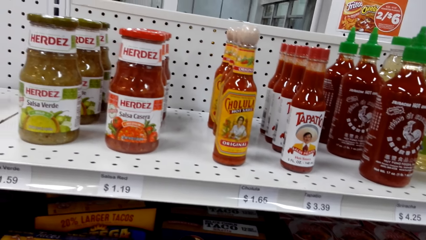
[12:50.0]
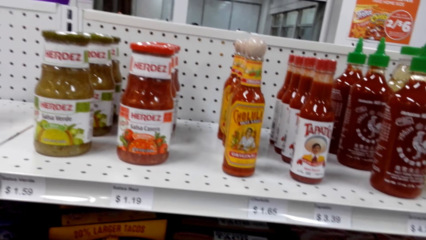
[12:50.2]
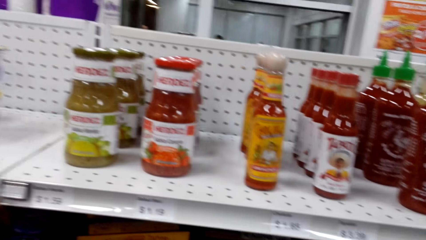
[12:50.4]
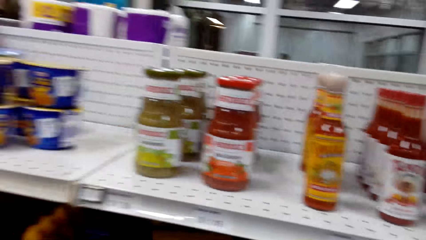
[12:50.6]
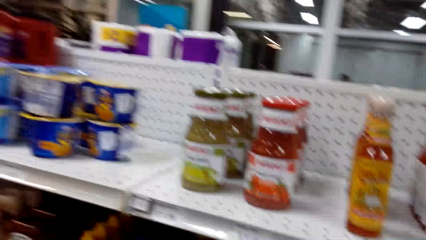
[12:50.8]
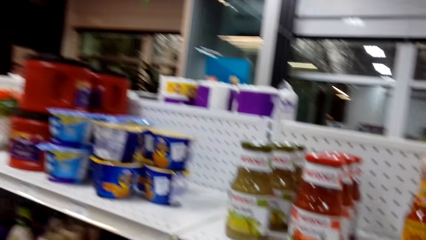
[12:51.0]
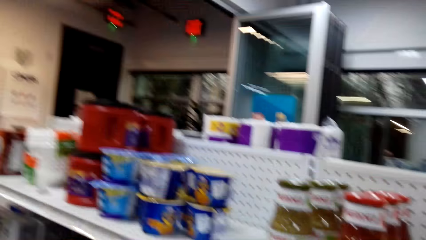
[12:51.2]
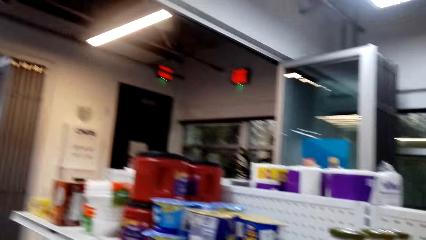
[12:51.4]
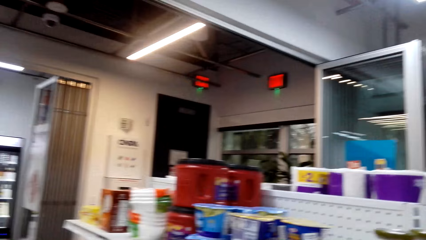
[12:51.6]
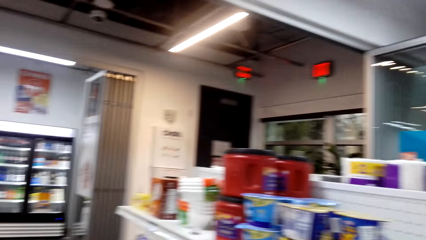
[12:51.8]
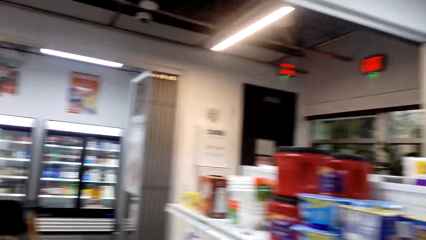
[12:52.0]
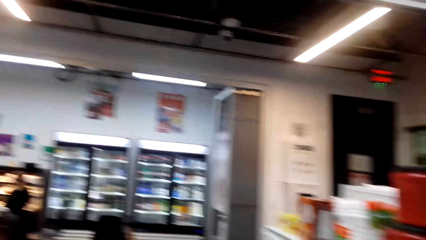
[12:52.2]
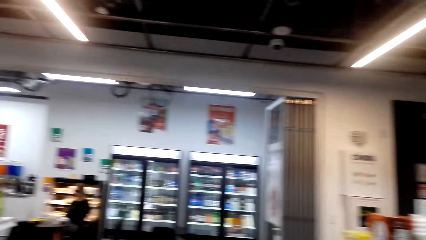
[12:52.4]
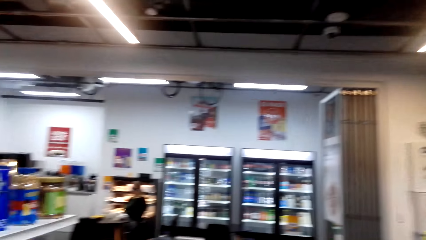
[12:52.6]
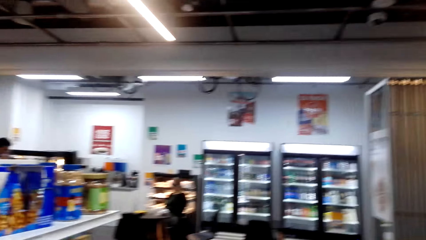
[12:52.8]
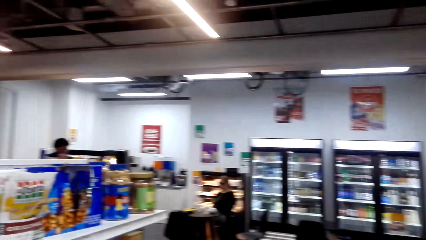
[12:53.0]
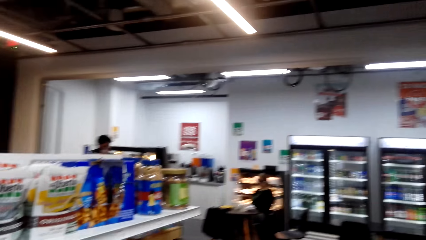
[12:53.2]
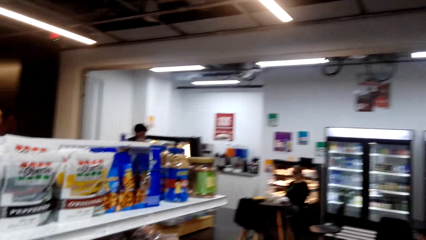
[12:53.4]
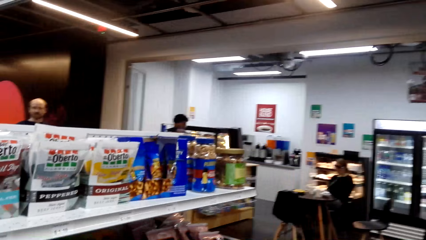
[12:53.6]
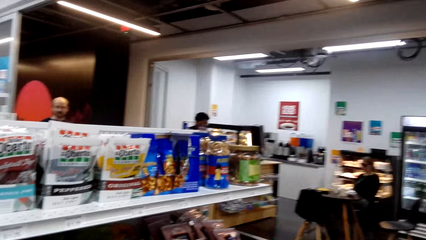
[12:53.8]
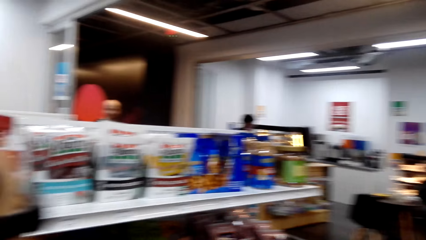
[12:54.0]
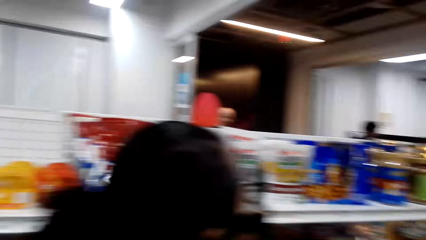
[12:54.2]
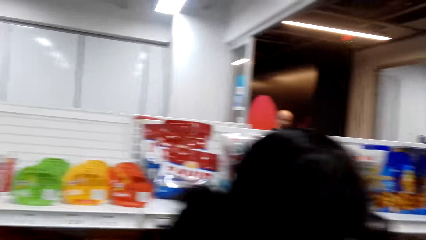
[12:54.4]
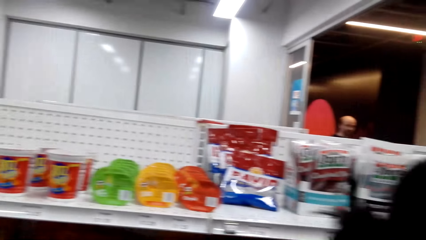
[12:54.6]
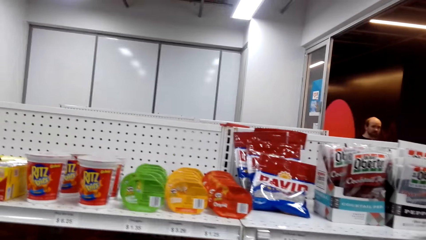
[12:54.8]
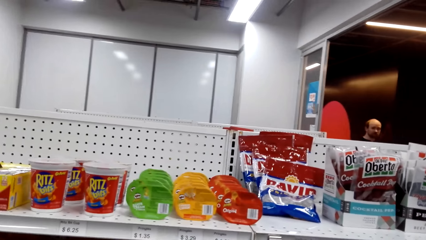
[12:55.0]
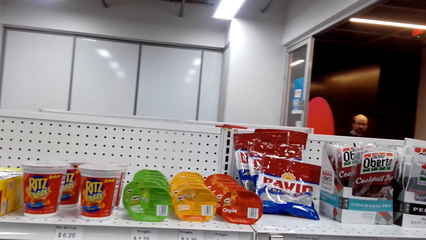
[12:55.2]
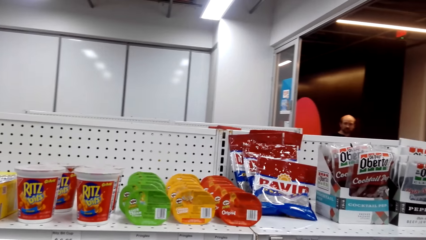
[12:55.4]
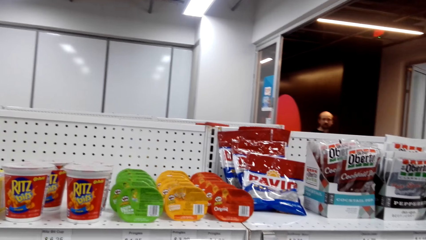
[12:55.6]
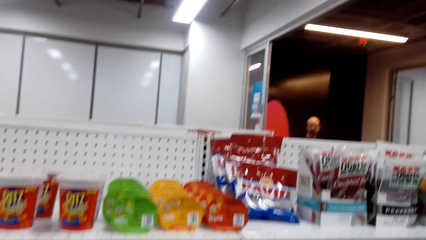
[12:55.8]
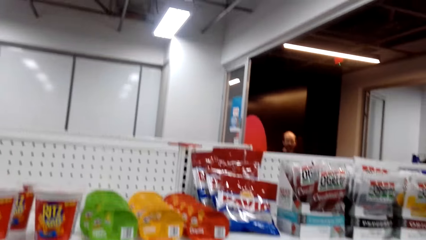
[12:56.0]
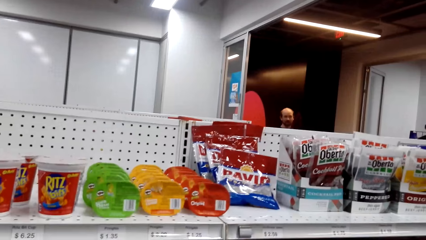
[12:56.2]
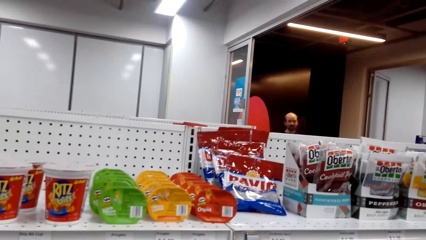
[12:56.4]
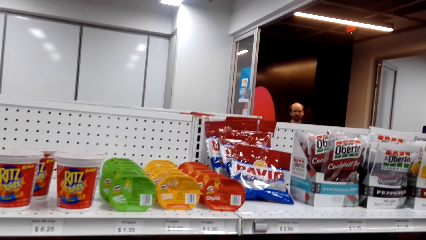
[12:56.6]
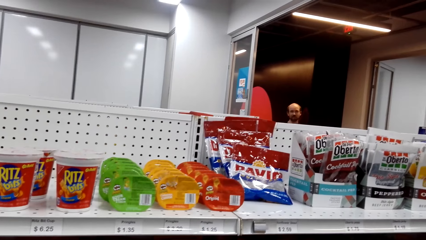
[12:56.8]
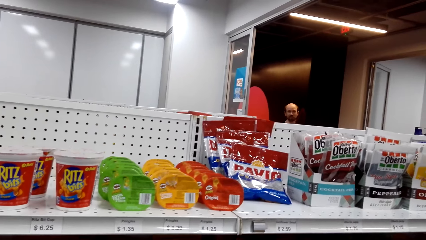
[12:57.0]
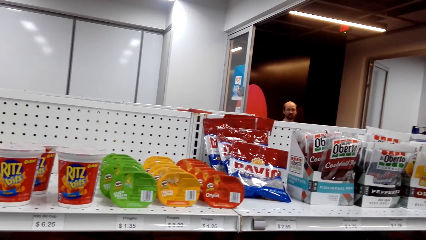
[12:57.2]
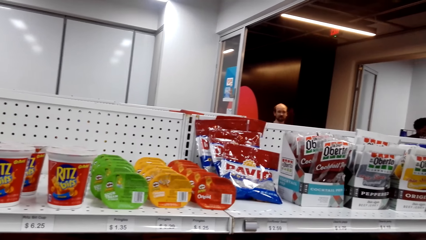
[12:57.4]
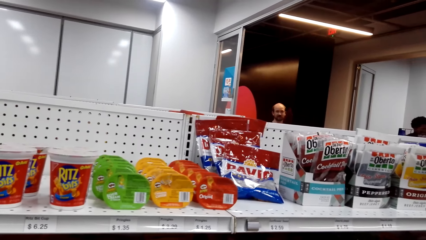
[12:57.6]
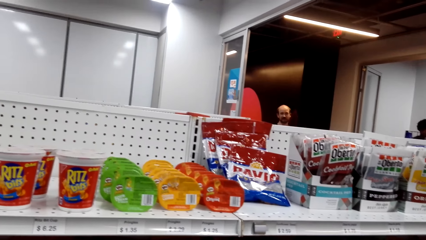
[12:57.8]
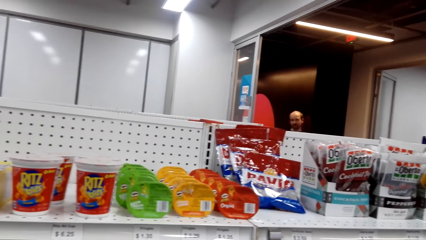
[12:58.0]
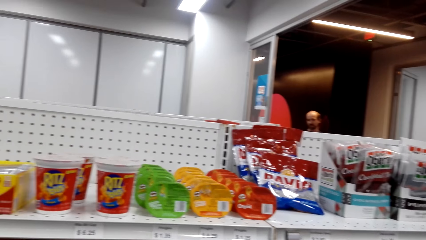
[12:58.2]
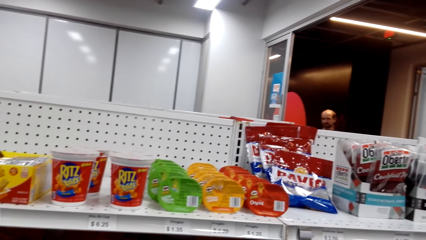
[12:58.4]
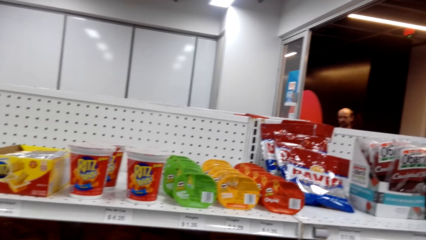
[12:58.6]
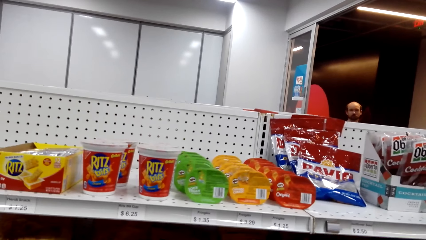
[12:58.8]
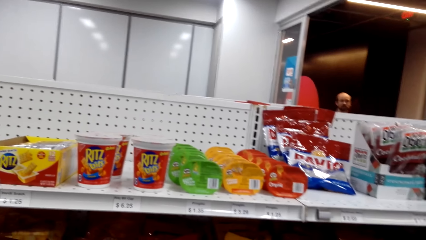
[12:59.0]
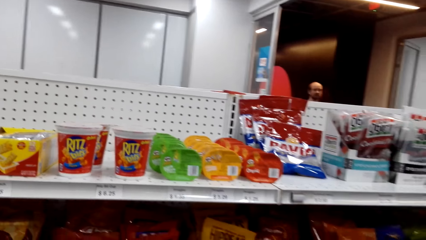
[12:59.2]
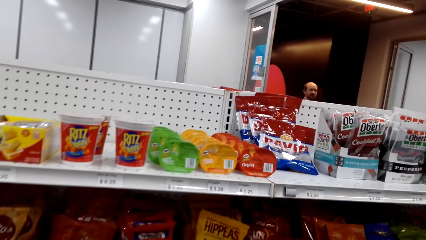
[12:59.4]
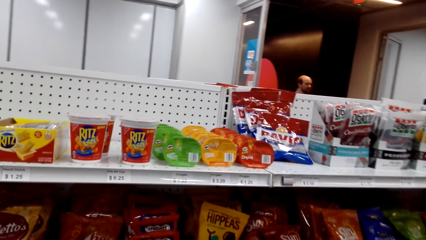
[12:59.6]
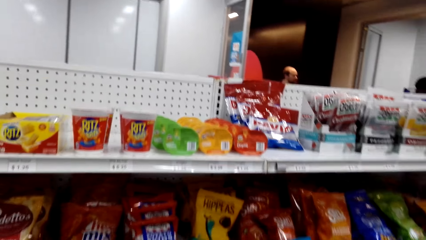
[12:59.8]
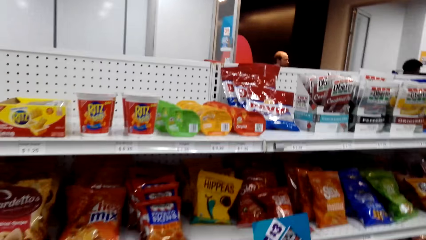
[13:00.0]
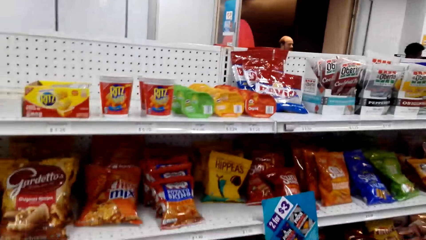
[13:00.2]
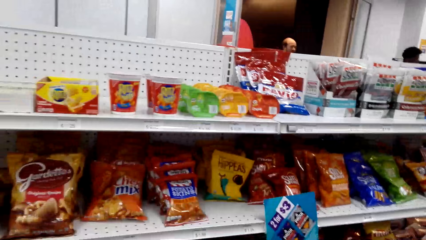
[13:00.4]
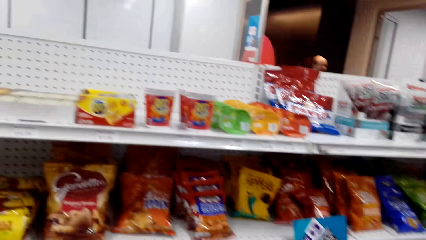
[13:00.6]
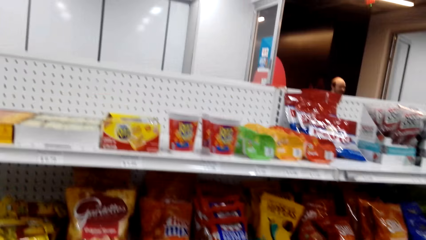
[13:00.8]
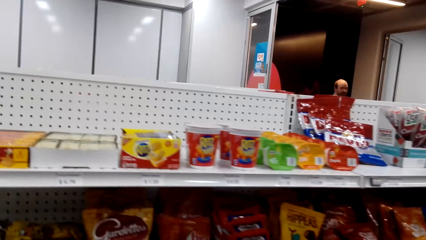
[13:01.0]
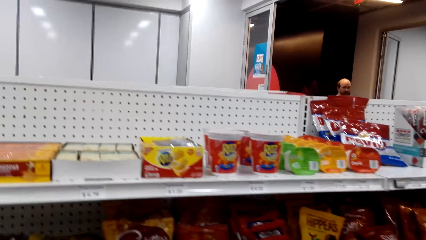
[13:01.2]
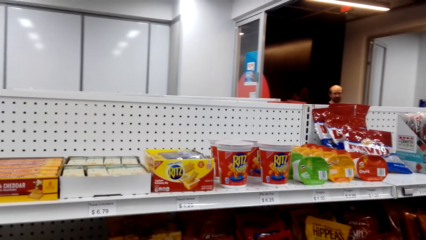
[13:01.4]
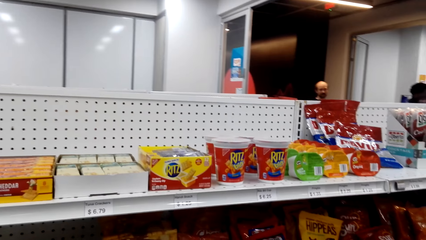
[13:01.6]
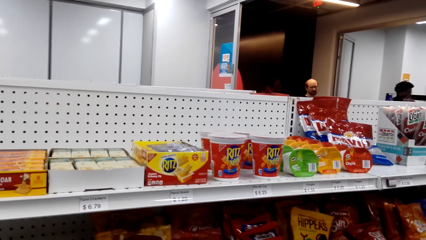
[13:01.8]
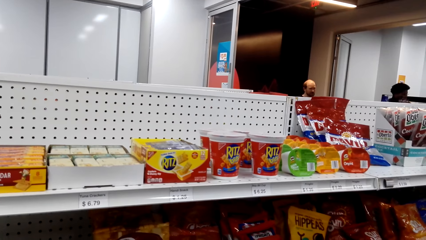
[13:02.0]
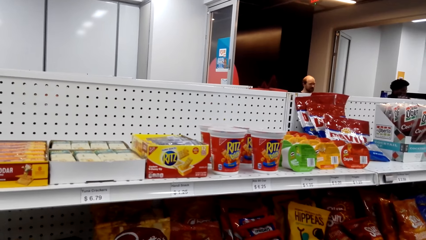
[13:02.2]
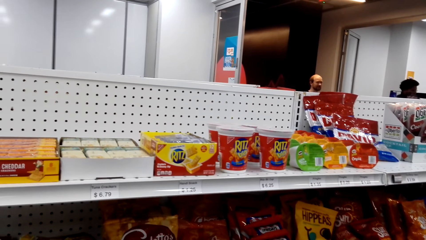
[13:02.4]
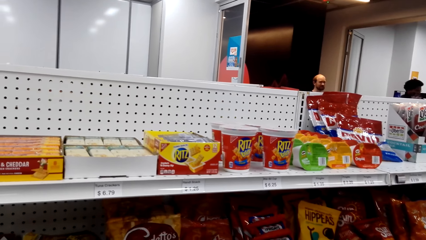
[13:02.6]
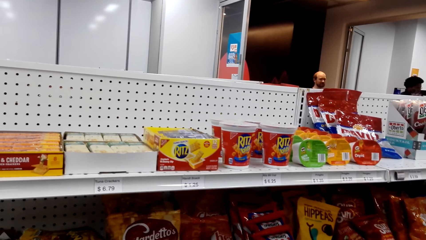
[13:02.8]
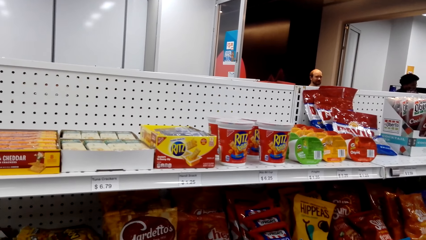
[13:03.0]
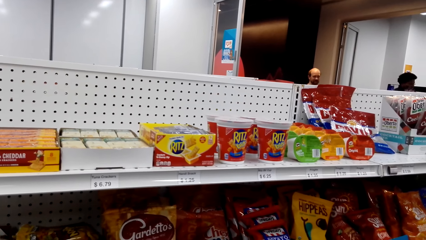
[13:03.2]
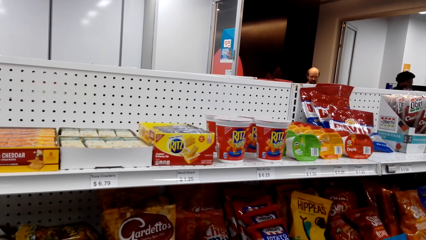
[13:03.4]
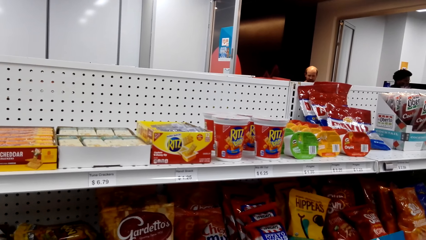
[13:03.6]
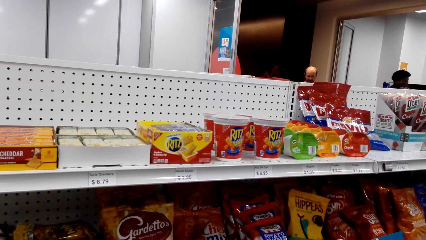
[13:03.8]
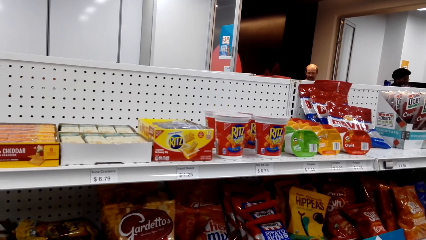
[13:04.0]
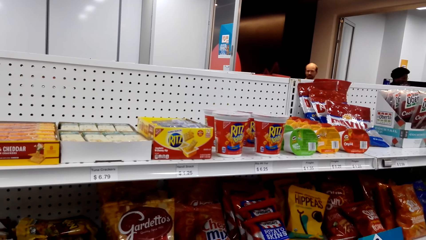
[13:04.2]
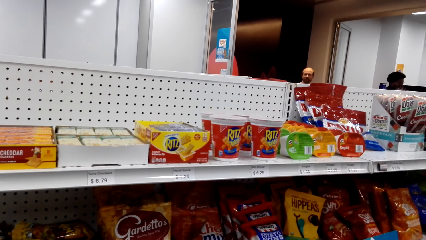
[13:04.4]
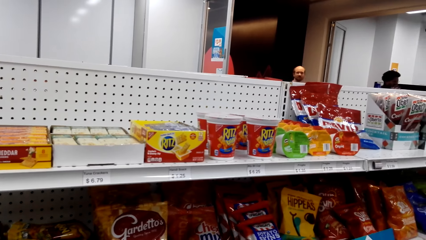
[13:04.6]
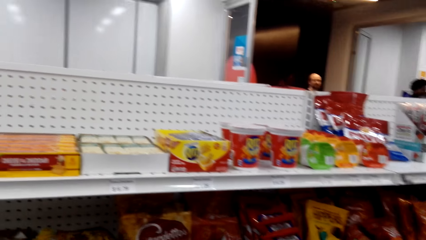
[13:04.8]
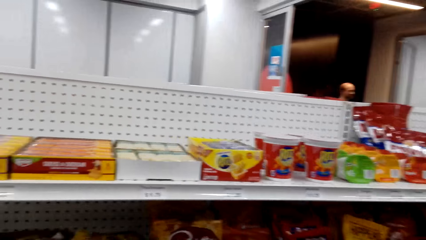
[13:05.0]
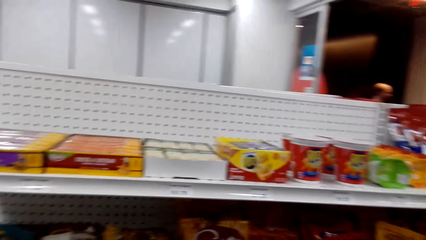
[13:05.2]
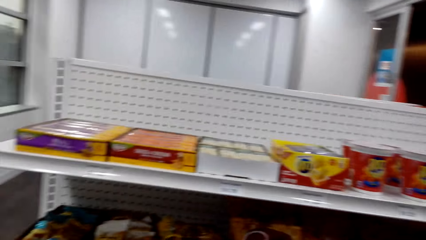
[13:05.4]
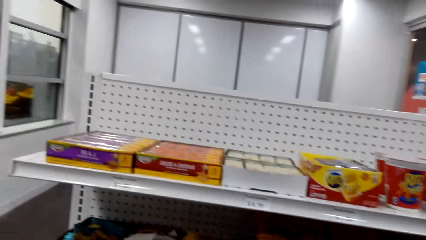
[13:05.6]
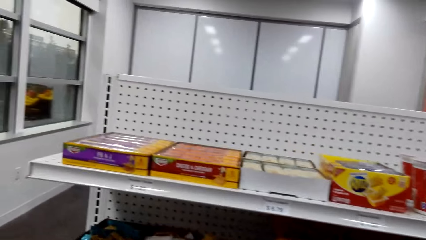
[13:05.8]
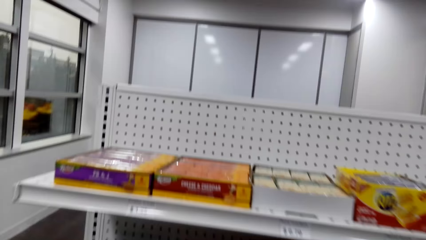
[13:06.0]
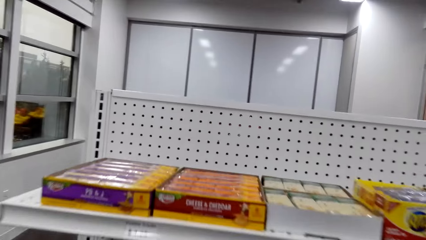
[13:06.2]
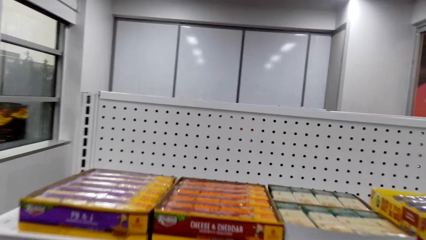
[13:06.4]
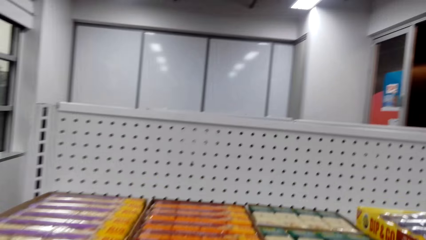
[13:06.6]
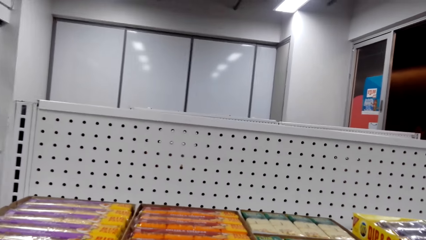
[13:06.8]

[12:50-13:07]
The camera wearer looks around the supermarket. They look at the items in the shelves.
